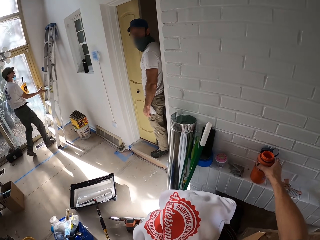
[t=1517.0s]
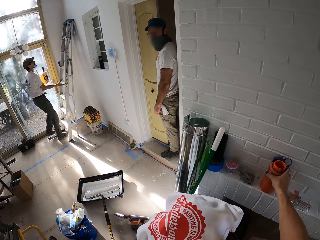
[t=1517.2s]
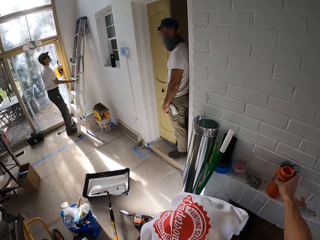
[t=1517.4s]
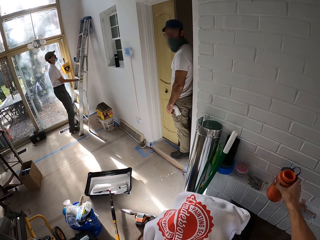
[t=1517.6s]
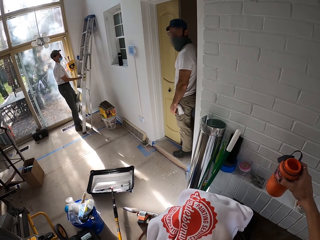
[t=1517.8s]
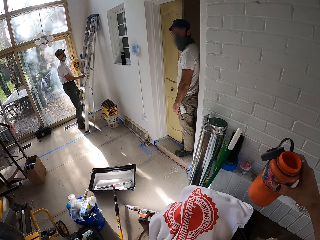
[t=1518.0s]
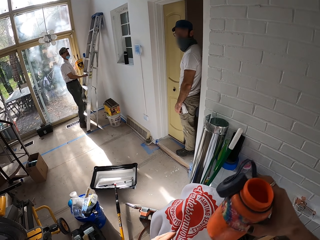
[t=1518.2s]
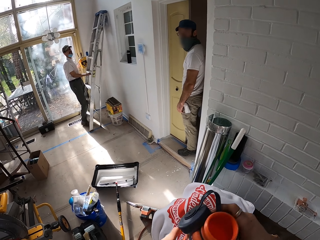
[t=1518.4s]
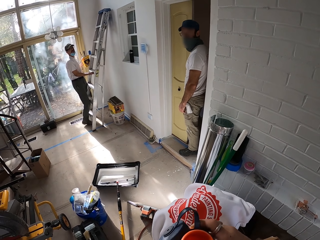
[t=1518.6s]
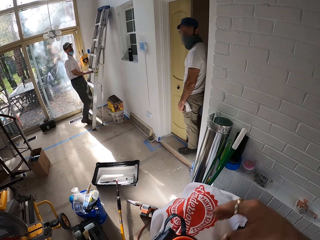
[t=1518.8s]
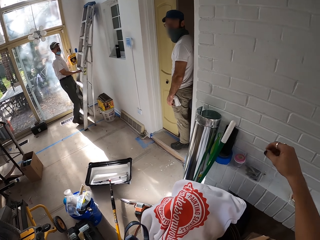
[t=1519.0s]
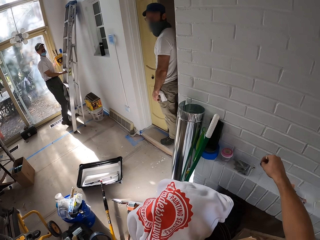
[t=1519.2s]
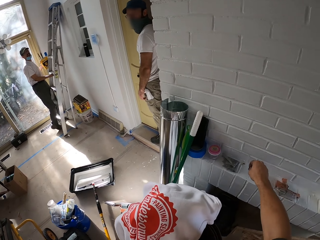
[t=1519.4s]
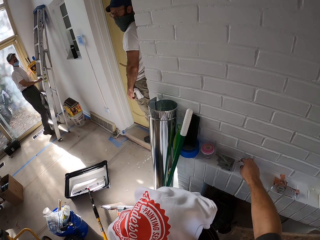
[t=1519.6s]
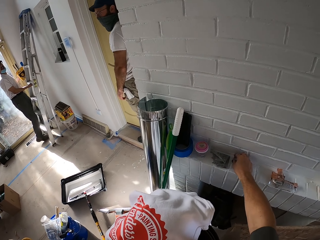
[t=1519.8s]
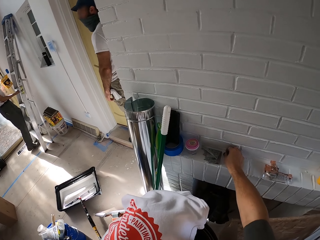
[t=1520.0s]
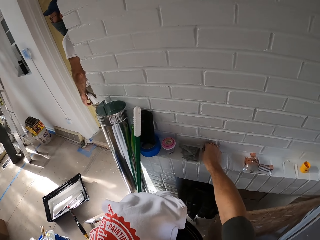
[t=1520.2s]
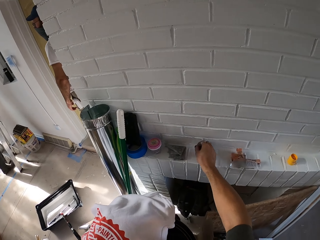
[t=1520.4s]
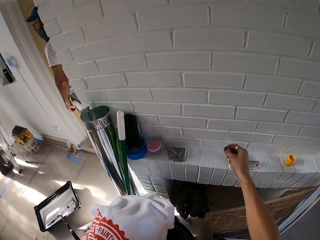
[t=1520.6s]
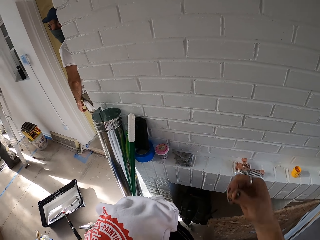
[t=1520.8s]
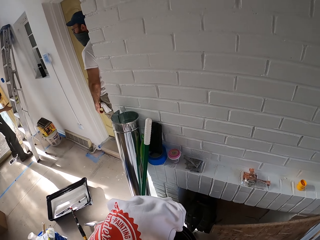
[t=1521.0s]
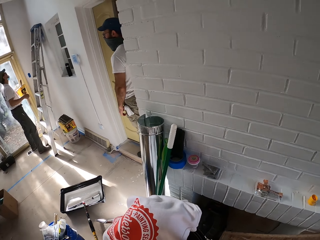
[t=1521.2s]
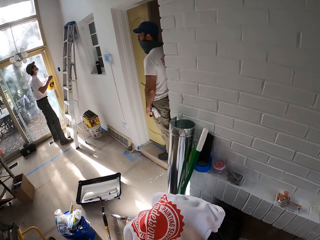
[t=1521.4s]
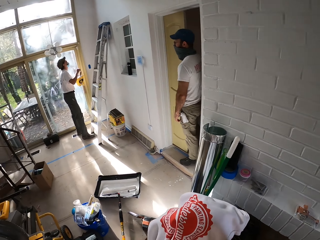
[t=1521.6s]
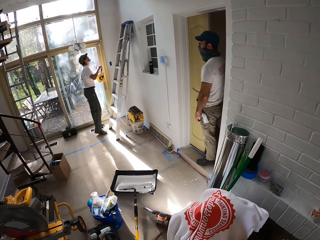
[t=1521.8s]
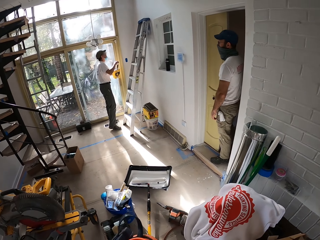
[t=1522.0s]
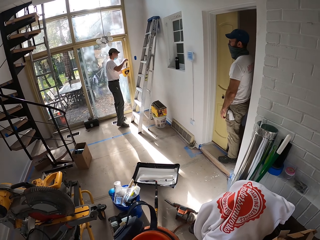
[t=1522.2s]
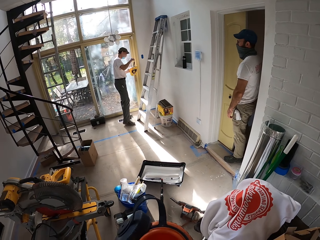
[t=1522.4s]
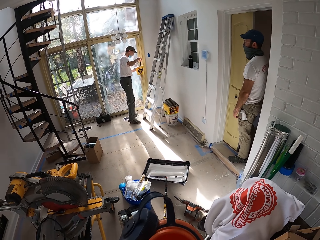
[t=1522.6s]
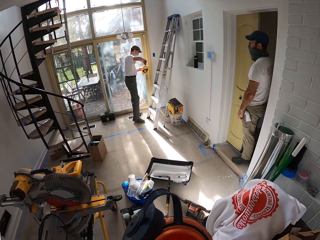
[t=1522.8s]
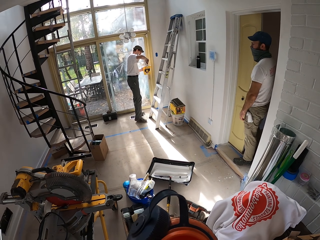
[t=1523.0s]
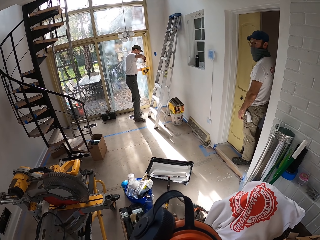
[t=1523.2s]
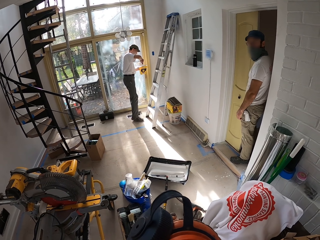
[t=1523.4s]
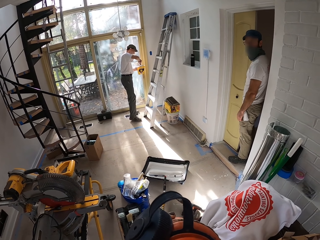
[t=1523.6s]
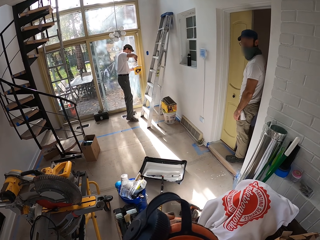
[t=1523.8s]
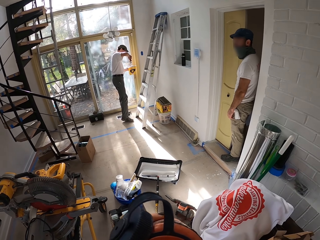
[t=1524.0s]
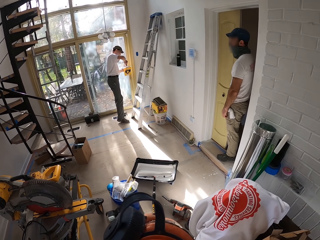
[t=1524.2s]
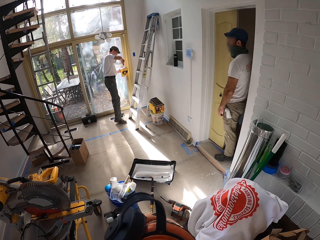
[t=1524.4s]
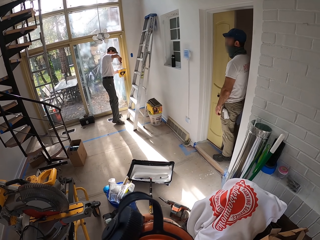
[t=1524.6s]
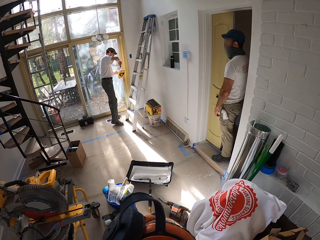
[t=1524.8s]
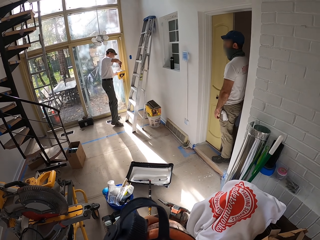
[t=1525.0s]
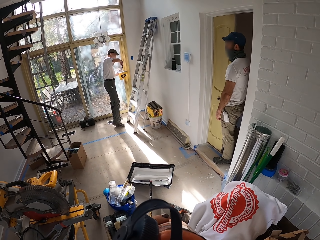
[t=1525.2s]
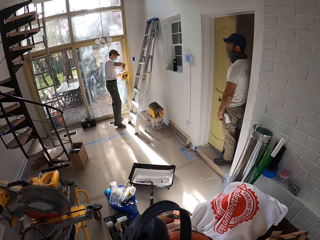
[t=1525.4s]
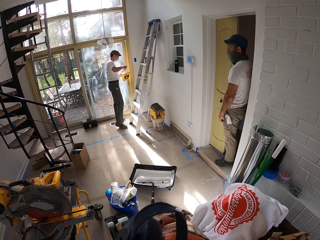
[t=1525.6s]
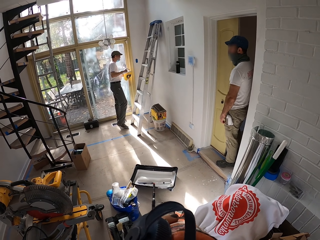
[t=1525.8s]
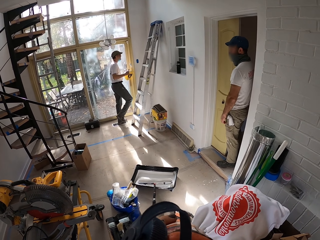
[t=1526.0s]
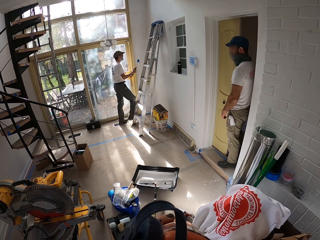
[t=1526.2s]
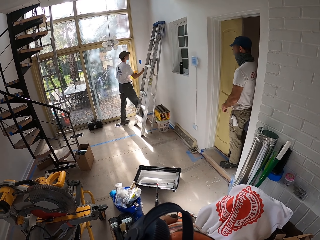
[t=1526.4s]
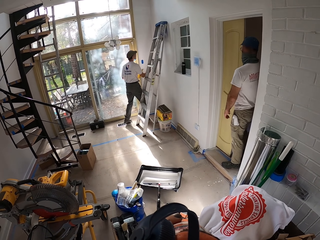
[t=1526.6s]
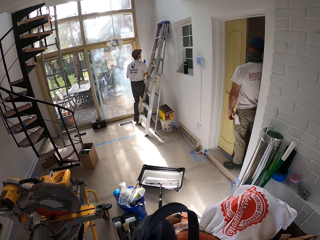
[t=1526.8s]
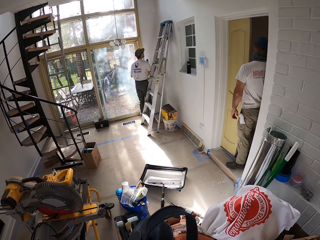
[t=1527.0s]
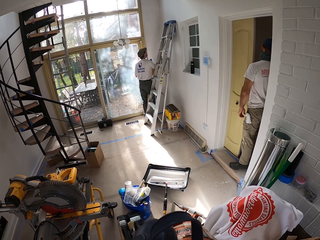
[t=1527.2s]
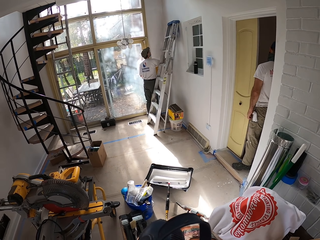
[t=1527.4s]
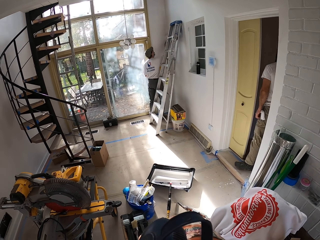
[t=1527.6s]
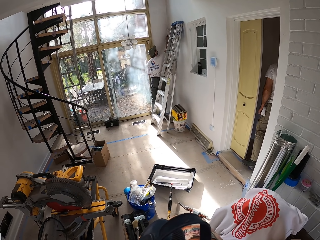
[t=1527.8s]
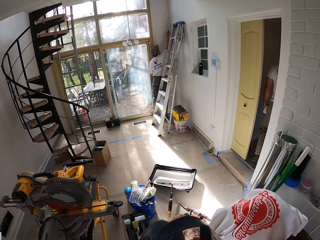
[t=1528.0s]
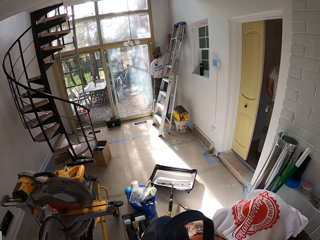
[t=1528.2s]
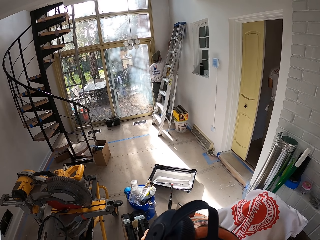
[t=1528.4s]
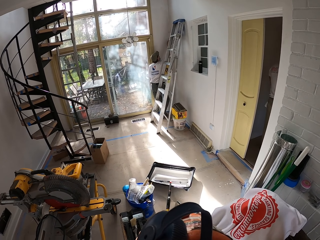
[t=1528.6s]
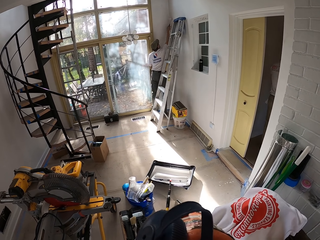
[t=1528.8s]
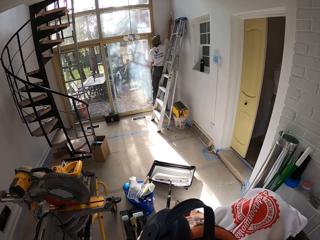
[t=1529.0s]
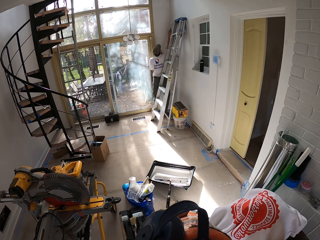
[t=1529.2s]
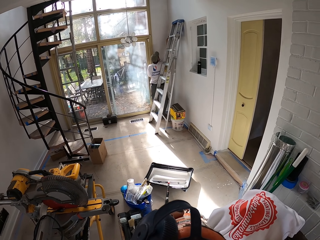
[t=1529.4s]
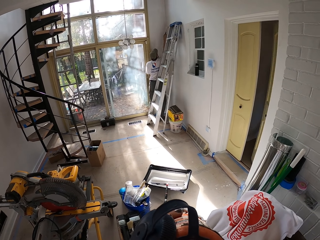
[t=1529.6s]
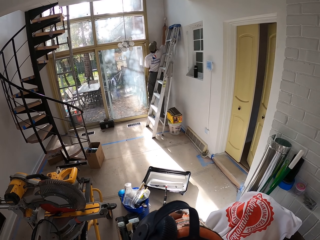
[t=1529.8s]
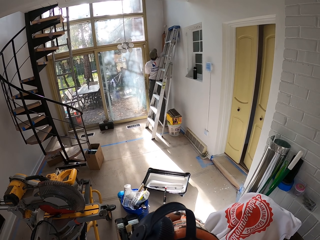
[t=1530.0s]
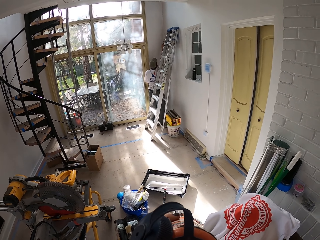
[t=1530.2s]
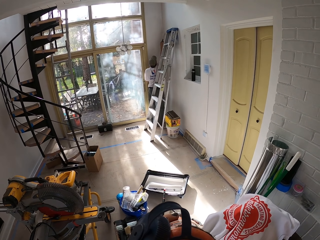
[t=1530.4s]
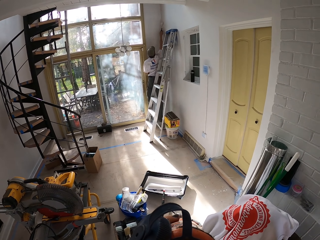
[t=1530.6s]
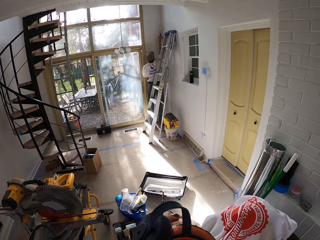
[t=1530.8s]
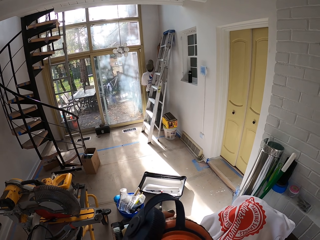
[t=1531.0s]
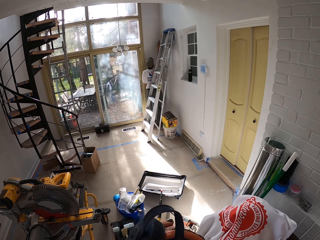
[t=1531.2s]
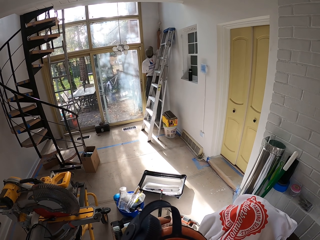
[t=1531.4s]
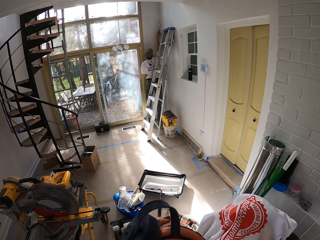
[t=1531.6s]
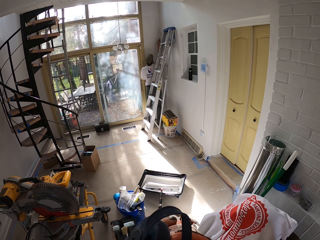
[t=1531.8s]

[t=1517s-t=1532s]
The camera wearer picks up a bottle on the wall. A man moves the ladder. The camera wearer holds the bottle, passes the bottle to the other hand, moves a hand and picks up something. They drink the water in the bottle. The man removes the brush from the container. The camera wearer paints the wall with the brush.

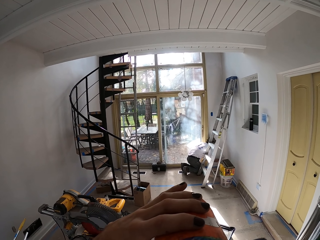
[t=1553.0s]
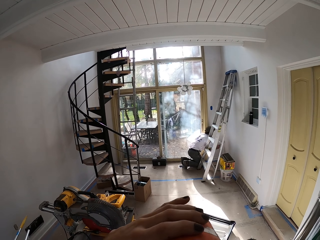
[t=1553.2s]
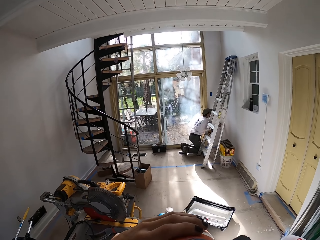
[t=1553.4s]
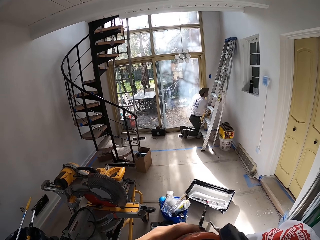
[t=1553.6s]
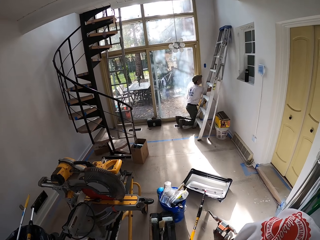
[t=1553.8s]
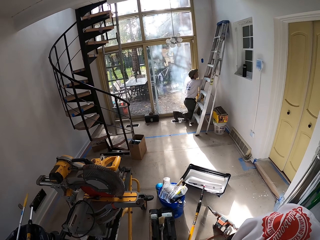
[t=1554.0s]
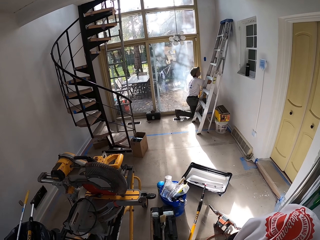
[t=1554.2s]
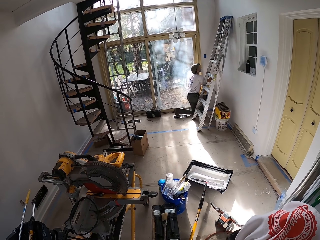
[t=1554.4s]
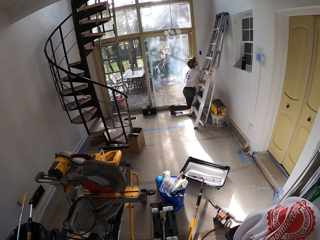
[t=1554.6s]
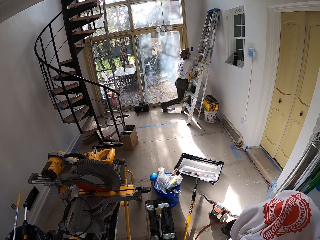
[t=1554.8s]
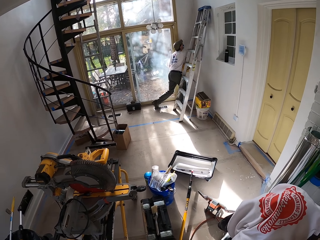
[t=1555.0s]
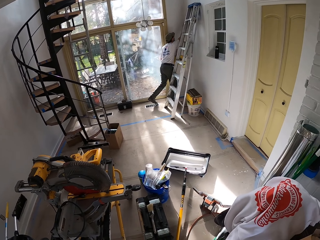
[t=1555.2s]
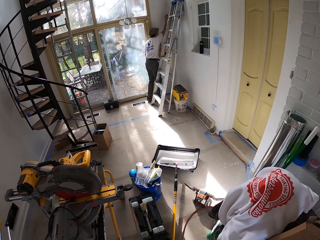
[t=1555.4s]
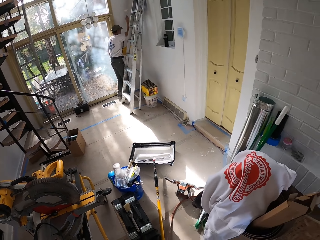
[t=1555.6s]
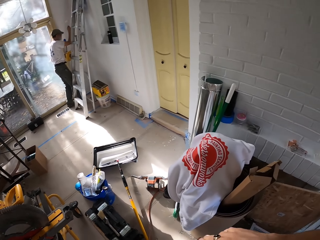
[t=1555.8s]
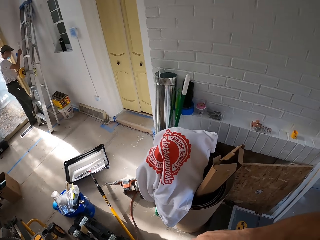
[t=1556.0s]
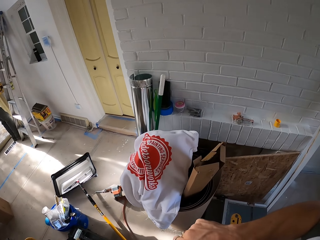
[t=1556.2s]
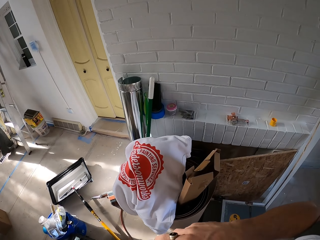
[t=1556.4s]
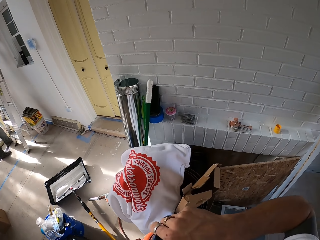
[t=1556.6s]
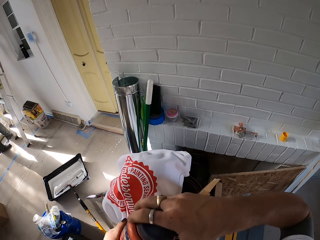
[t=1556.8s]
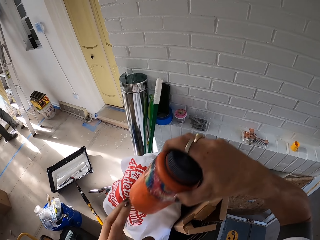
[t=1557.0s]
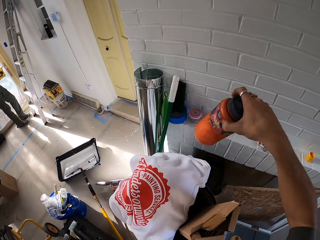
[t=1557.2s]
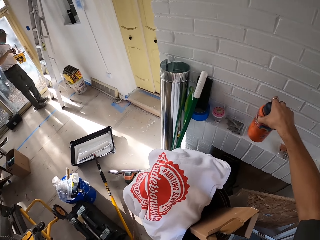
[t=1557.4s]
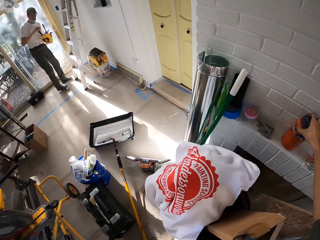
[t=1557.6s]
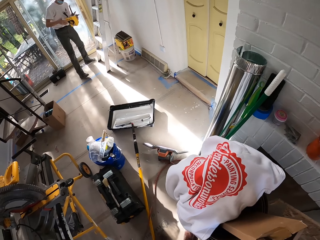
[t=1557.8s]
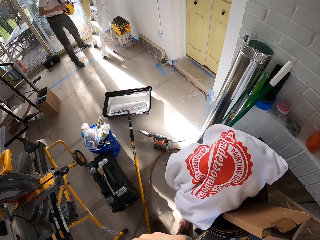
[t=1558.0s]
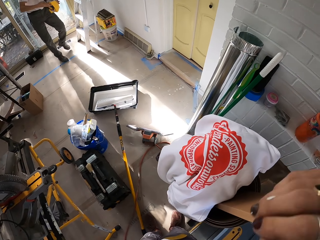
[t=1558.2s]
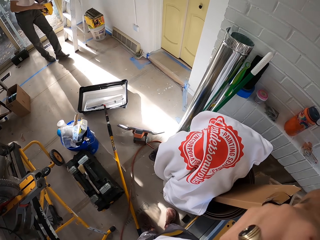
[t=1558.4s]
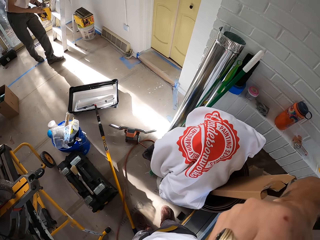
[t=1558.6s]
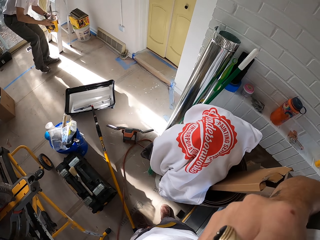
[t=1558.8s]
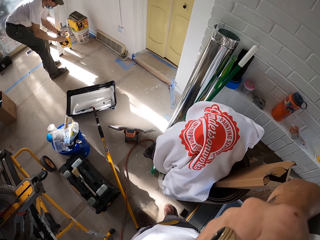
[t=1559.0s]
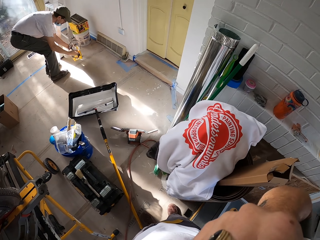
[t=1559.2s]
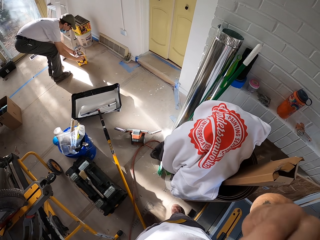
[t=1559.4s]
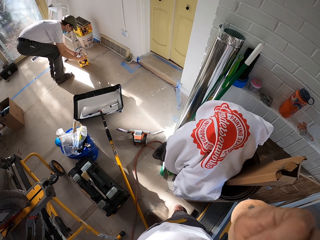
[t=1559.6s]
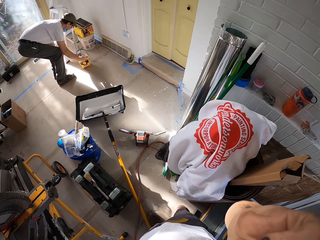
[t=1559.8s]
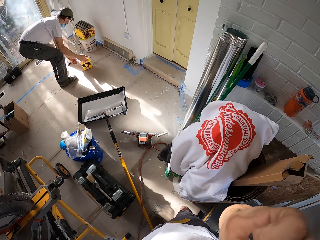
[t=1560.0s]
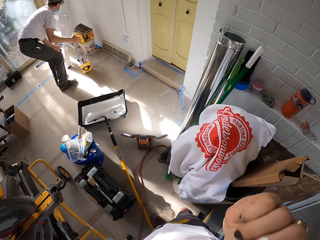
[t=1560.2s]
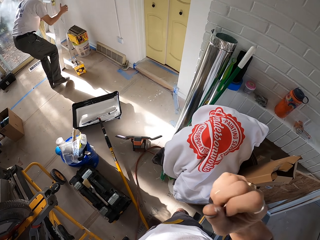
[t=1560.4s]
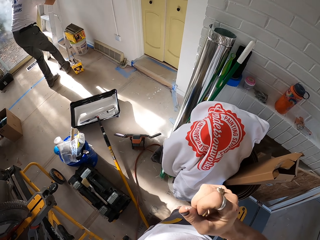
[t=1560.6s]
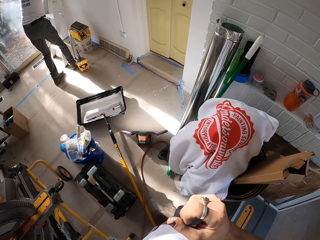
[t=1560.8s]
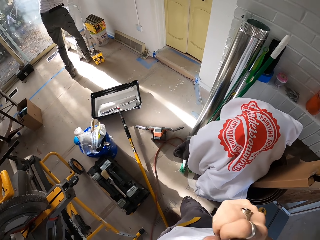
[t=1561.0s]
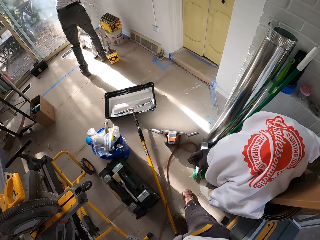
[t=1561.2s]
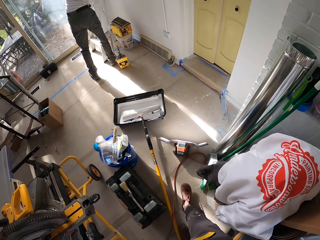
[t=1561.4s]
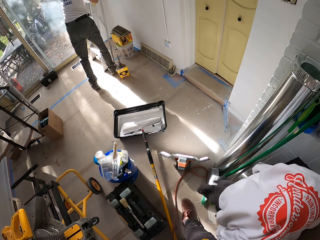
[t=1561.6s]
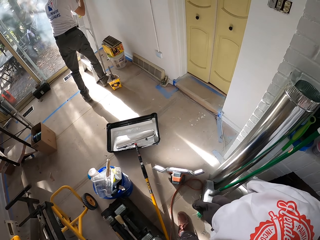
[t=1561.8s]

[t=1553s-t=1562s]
The camera wearer closes the bottle. They drop the bottle on the wall. They move a hand.
